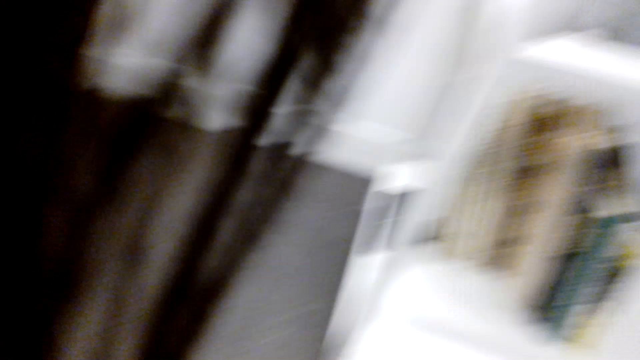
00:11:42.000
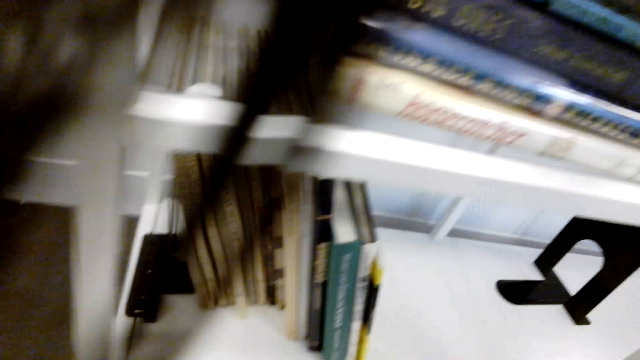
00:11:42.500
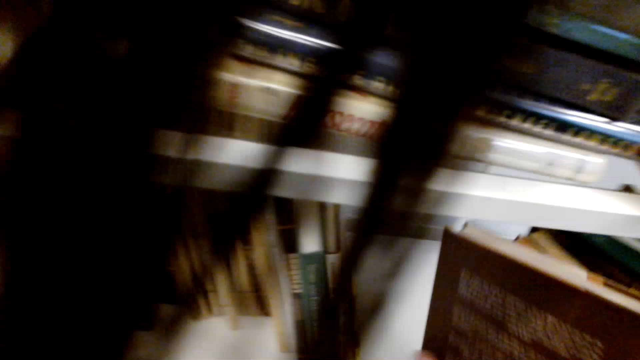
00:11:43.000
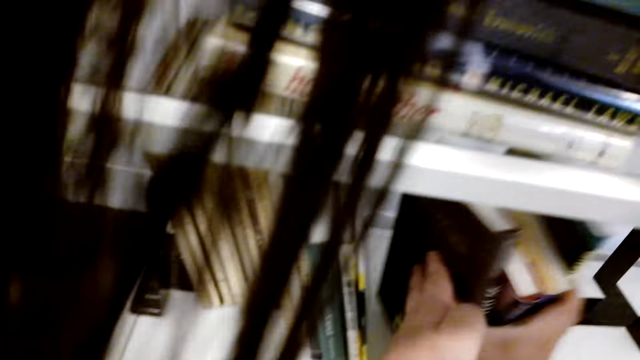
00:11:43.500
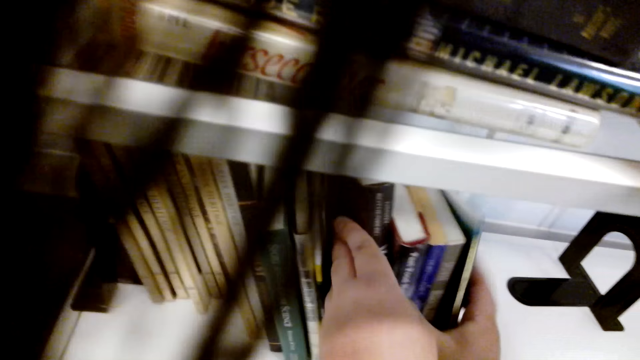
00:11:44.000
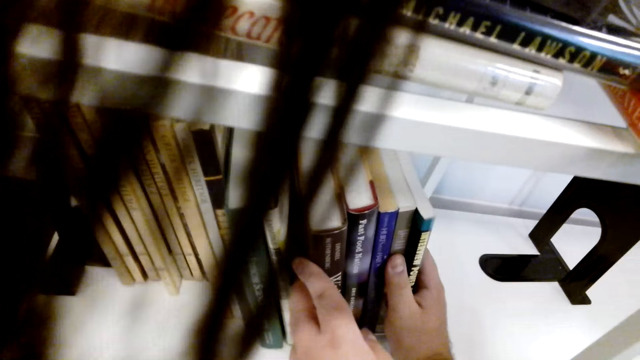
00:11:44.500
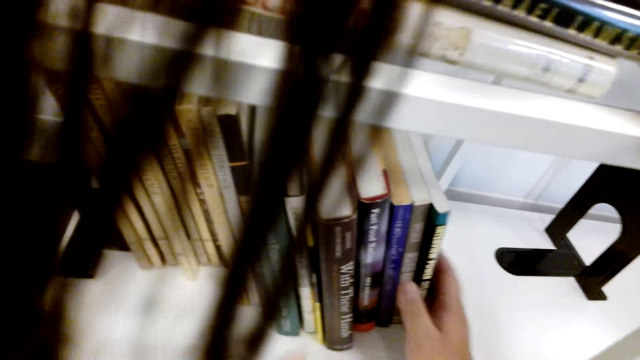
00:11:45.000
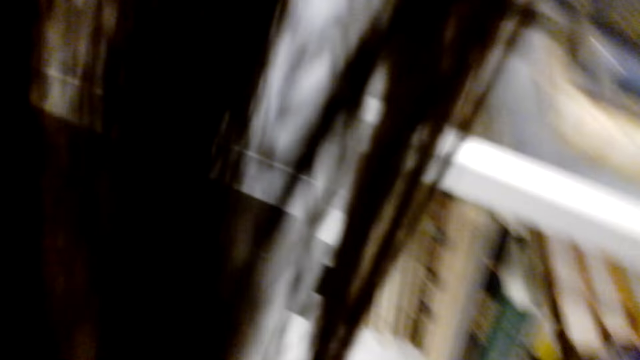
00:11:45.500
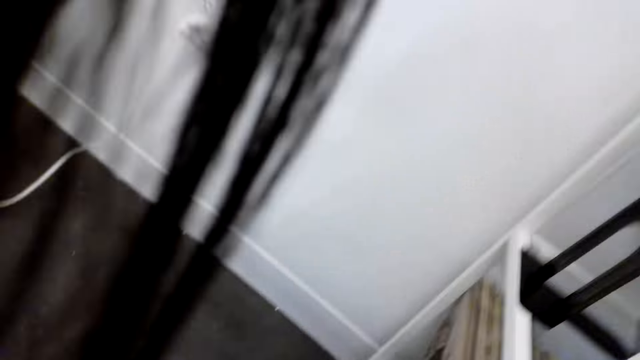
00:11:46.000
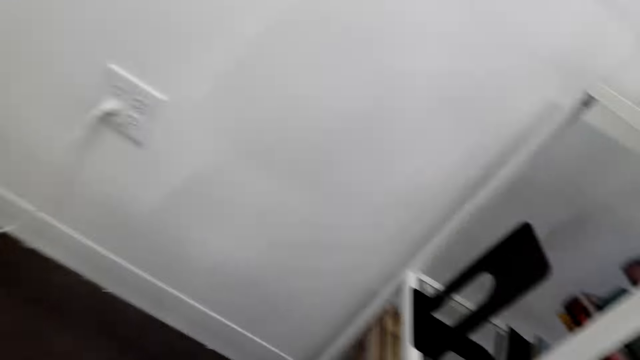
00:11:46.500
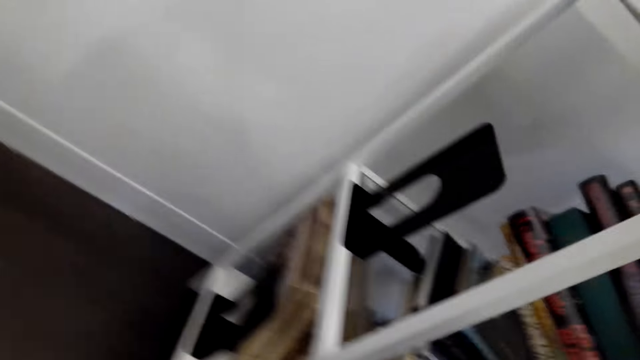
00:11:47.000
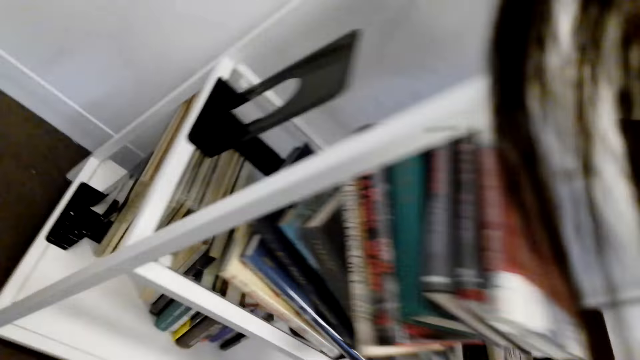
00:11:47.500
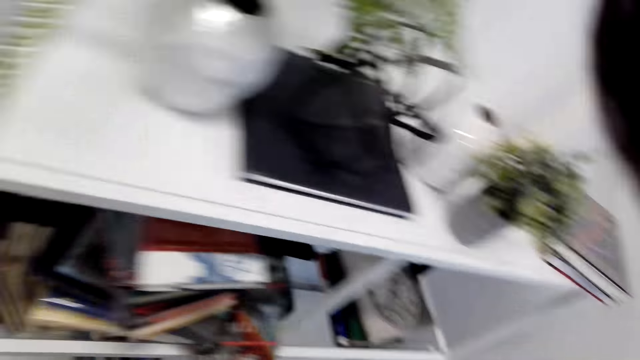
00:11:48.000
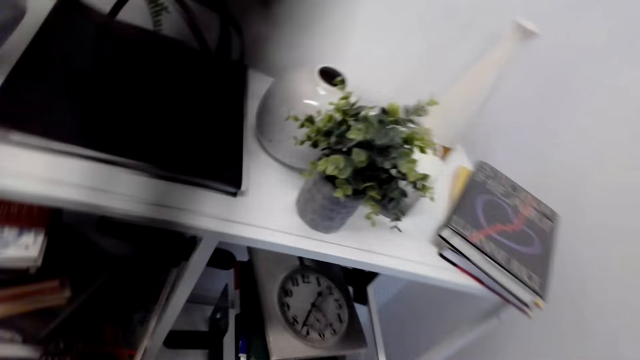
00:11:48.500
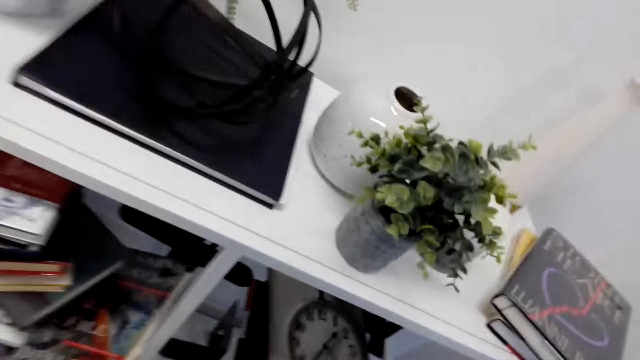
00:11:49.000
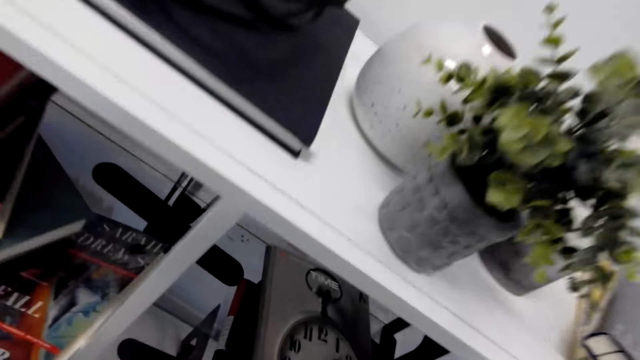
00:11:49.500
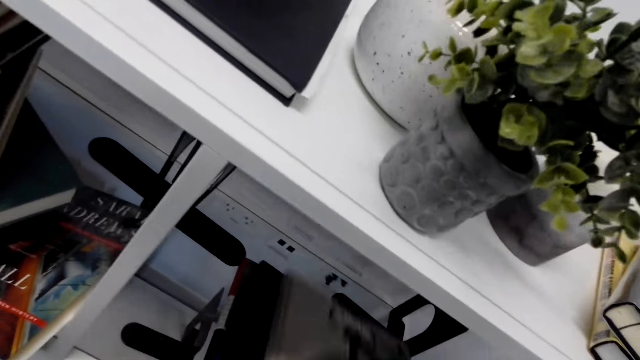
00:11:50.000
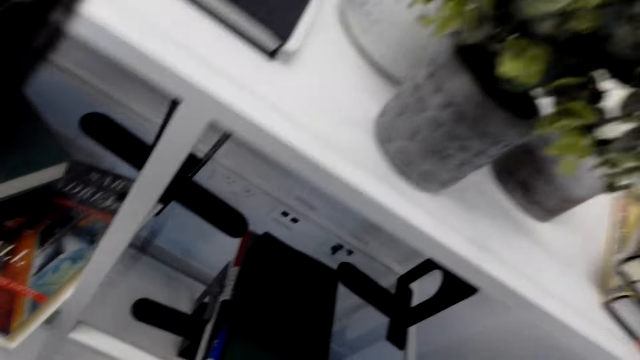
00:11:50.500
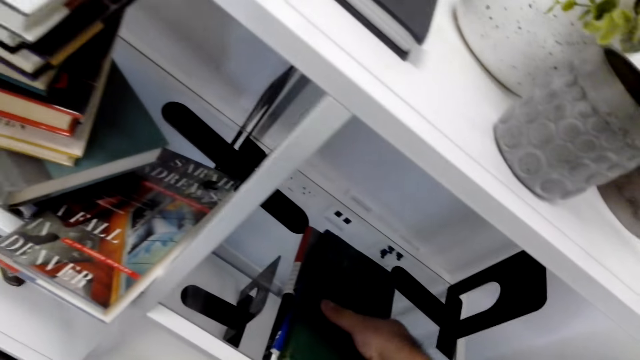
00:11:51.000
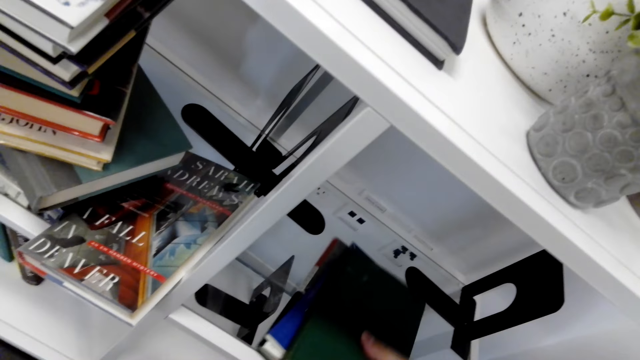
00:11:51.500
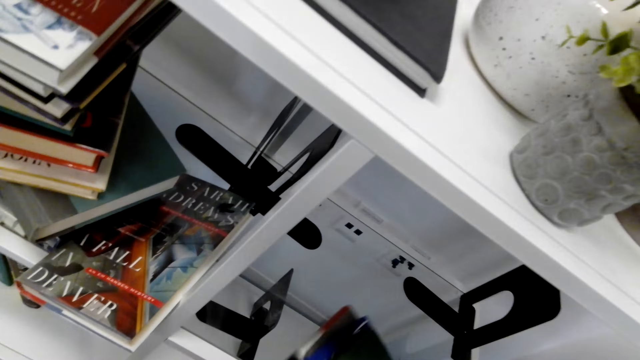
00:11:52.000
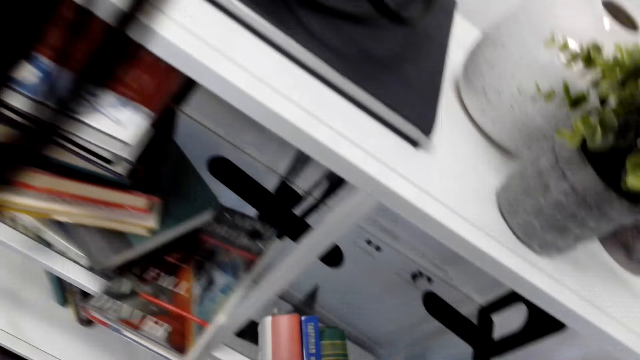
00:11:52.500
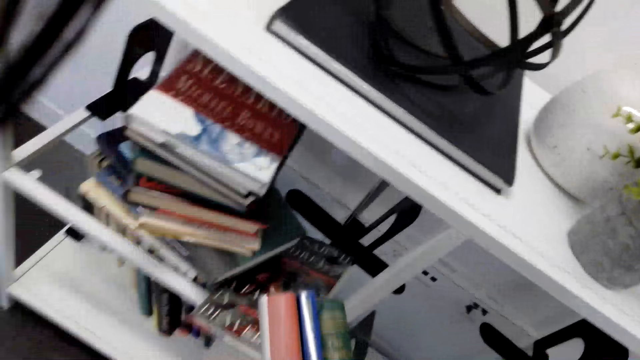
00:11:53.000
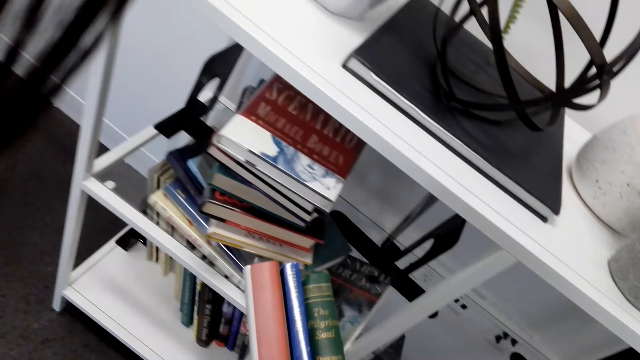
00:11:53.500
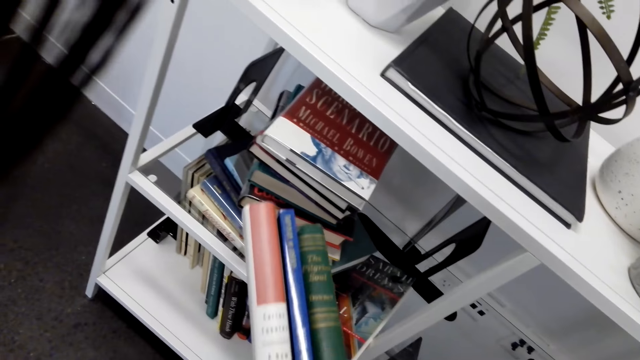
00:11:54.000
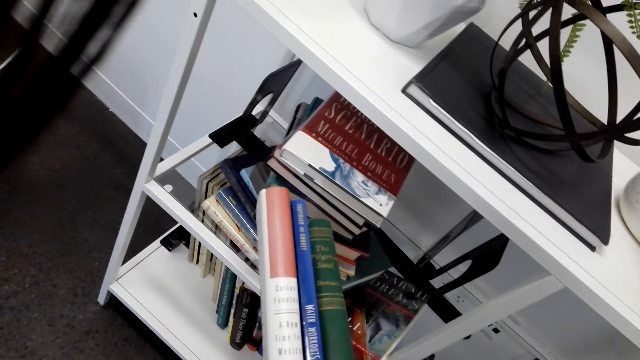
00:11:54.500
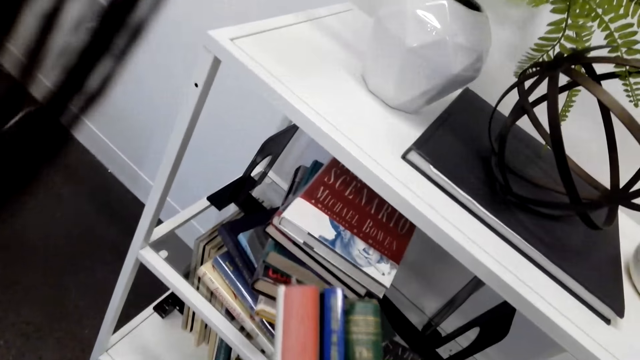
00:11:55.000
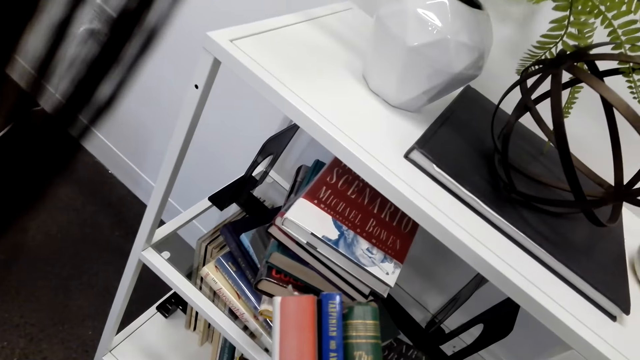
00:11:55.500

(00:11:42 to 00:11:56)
The camera wearer looks around. They put a book on the shelf. They look around. They lift books.

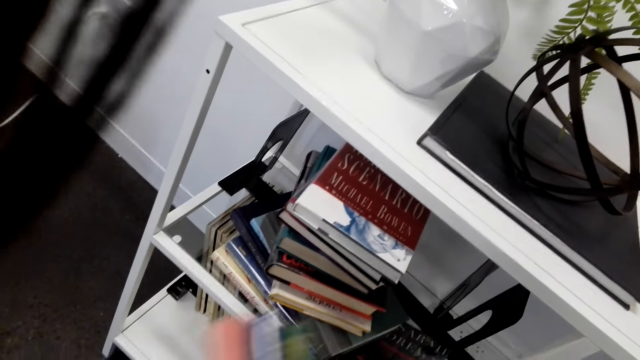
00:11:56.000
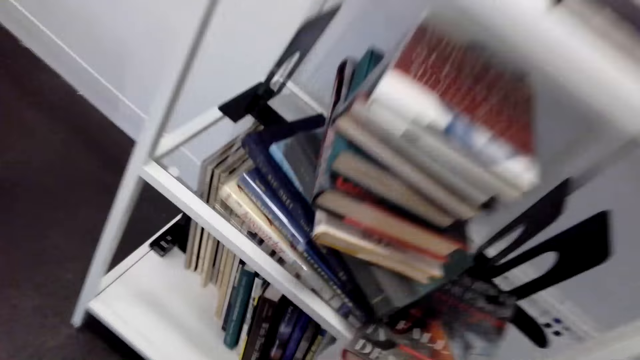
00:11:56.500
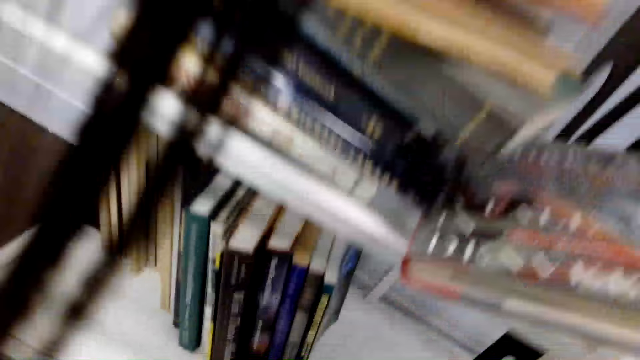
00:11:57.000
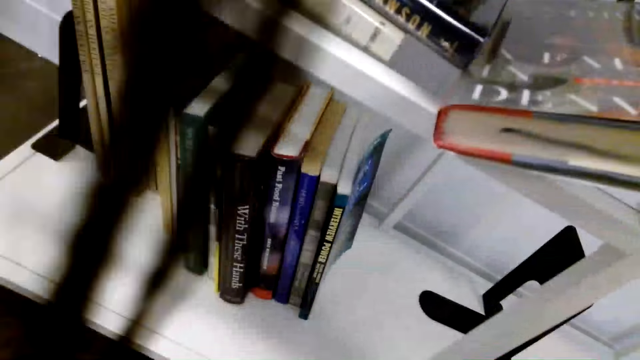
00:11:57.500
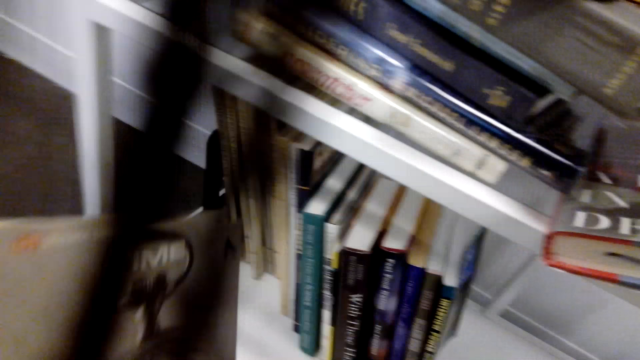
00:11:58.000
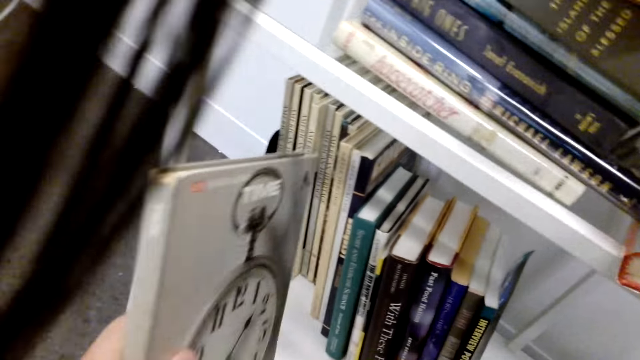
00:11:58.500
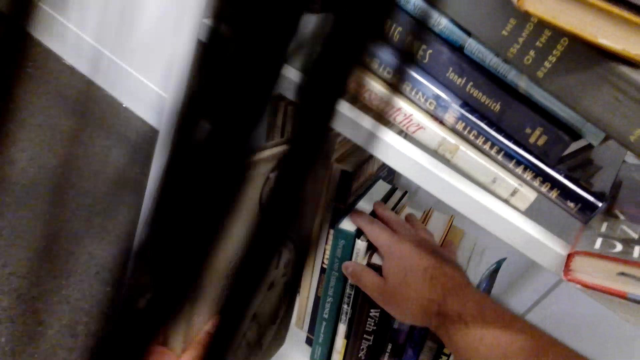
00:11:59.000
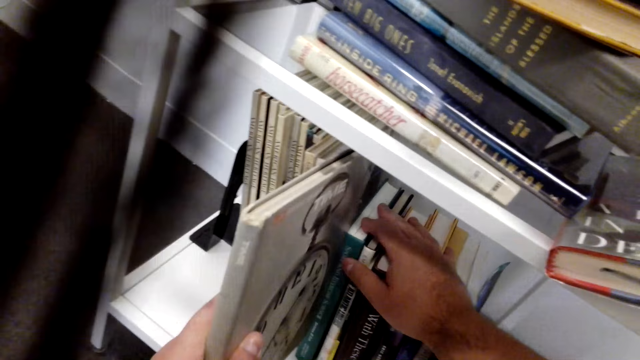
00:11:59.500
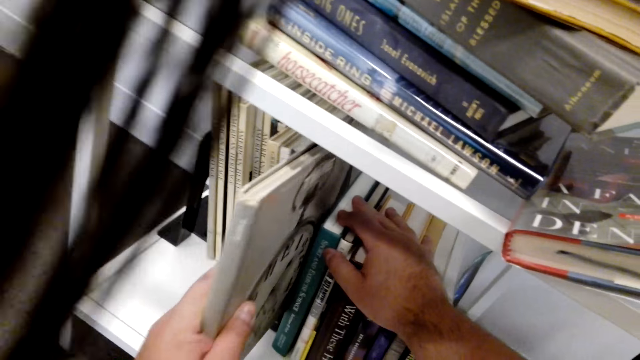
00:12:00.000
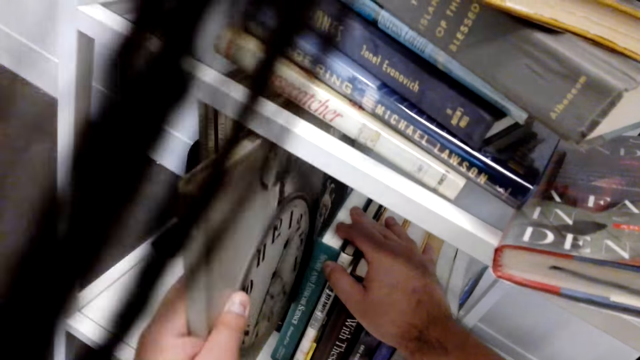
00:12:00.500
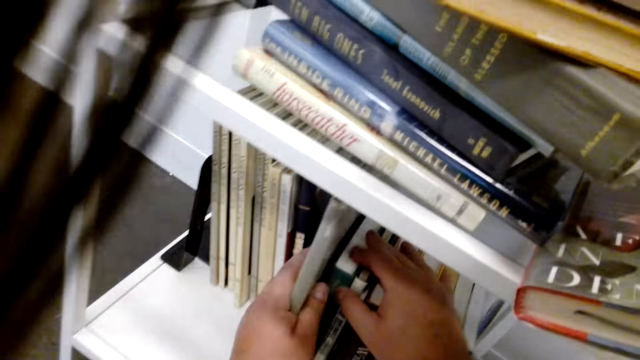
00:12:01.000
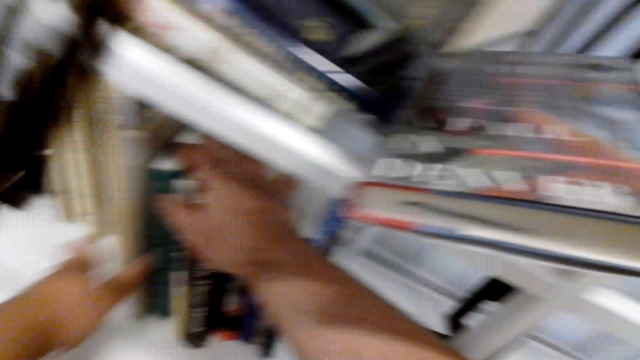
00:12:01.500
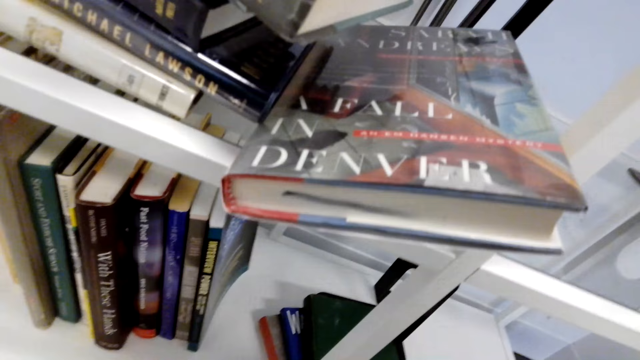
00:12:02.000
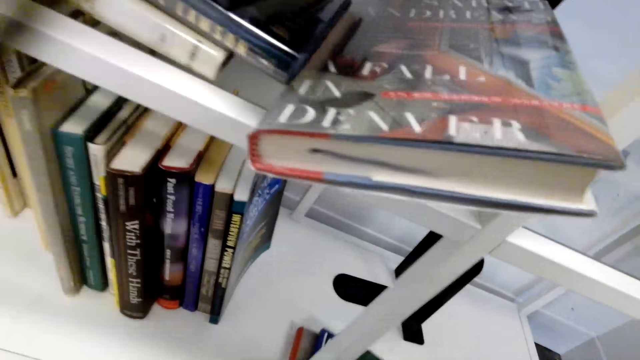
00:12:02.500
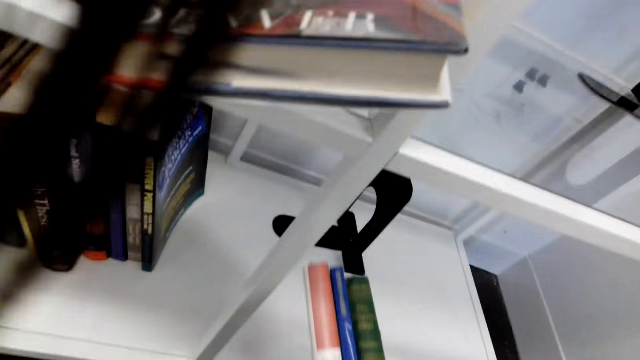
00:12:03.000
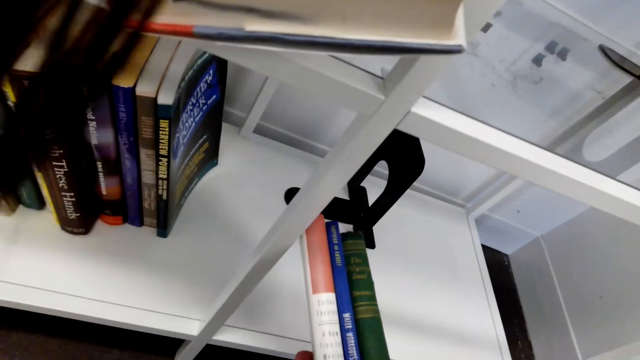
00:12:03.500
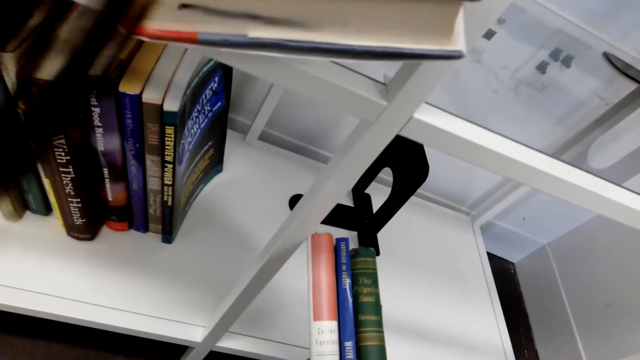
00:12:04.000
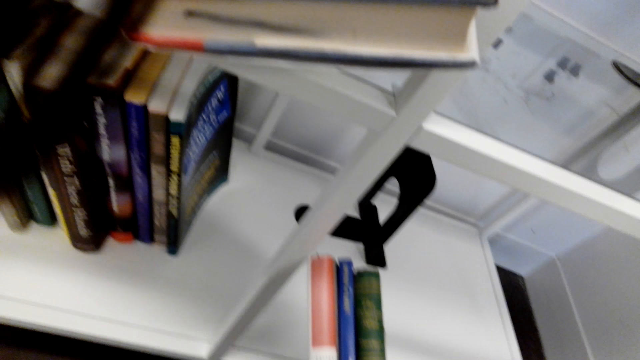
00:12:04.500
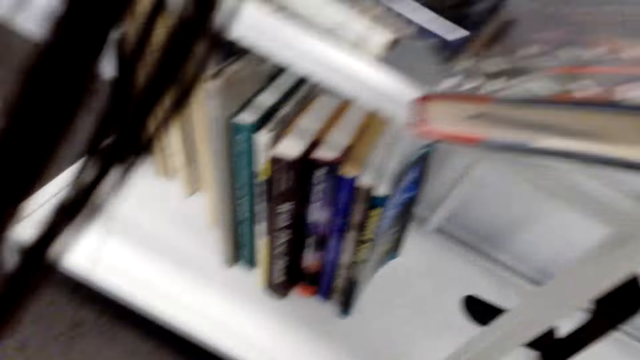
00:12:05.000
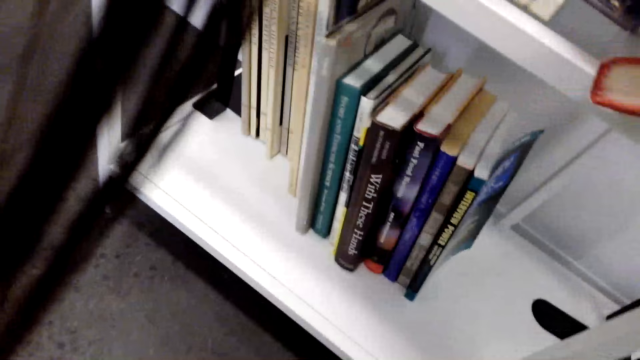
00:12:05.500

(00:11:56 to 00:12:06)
The camera wearer puts a book on the shelf. They lift books.
